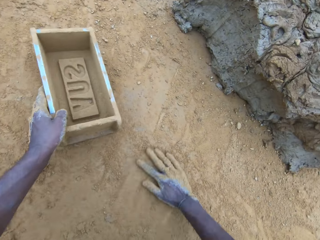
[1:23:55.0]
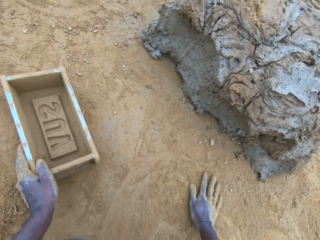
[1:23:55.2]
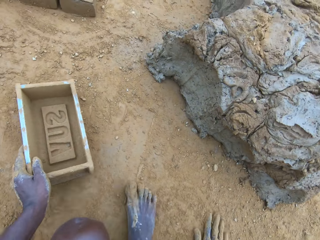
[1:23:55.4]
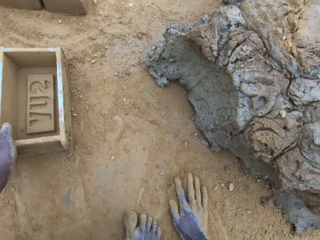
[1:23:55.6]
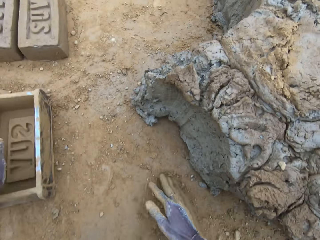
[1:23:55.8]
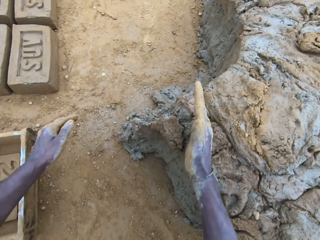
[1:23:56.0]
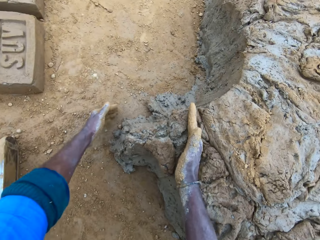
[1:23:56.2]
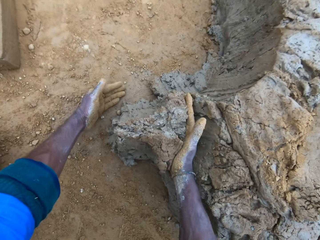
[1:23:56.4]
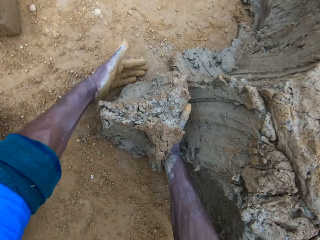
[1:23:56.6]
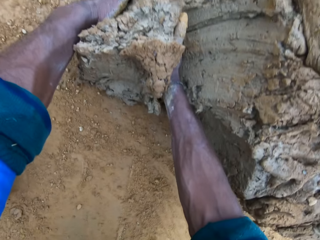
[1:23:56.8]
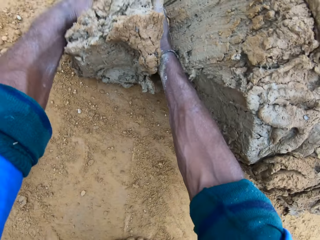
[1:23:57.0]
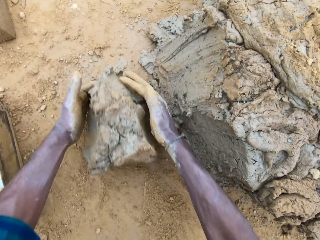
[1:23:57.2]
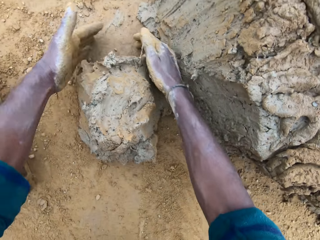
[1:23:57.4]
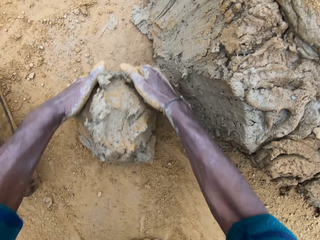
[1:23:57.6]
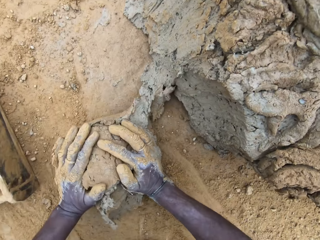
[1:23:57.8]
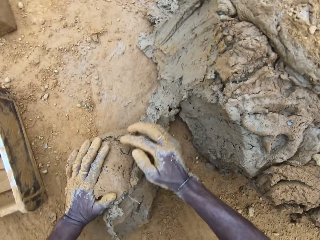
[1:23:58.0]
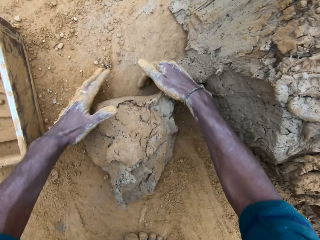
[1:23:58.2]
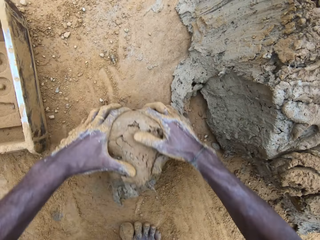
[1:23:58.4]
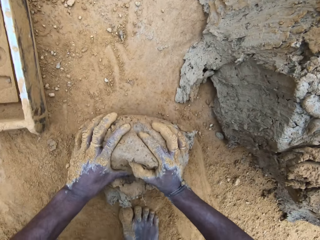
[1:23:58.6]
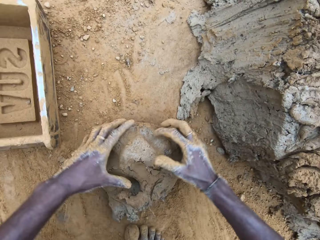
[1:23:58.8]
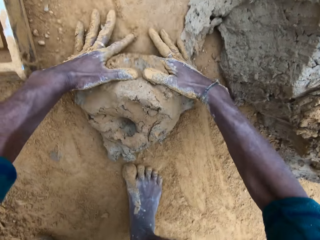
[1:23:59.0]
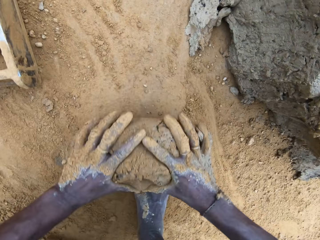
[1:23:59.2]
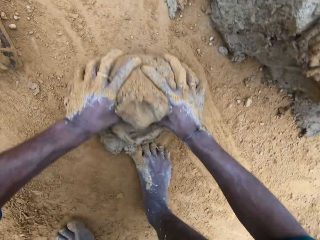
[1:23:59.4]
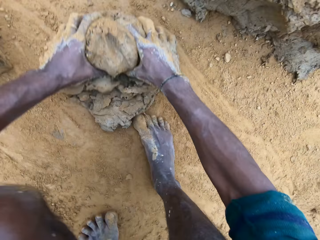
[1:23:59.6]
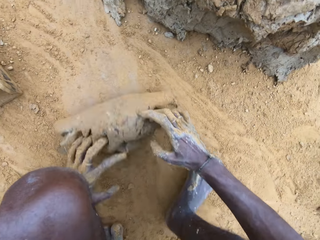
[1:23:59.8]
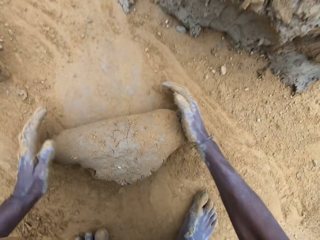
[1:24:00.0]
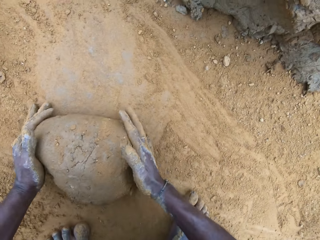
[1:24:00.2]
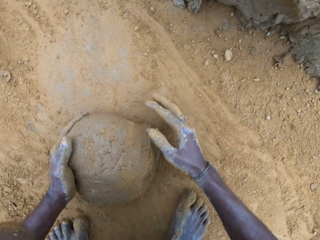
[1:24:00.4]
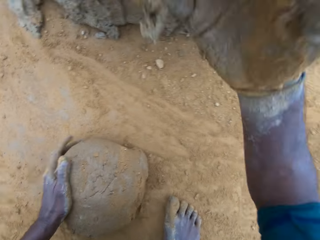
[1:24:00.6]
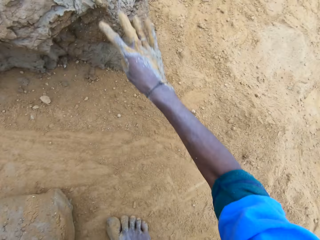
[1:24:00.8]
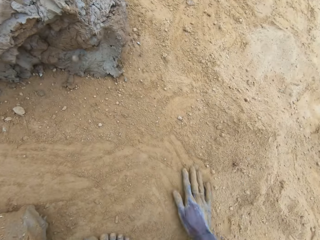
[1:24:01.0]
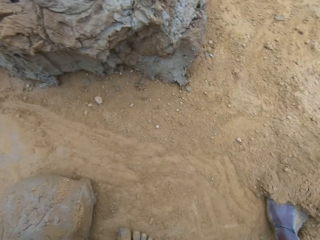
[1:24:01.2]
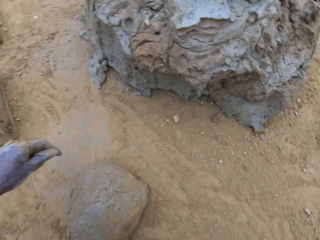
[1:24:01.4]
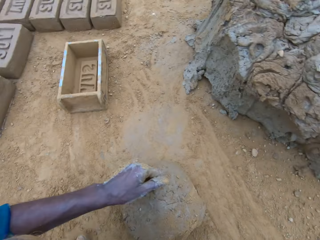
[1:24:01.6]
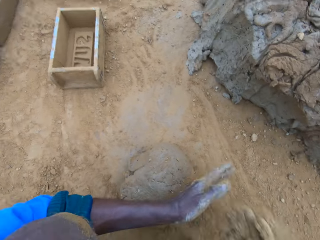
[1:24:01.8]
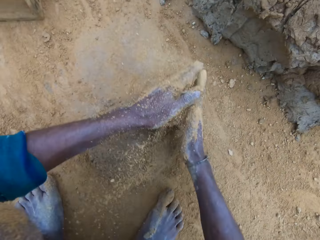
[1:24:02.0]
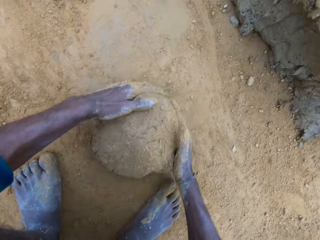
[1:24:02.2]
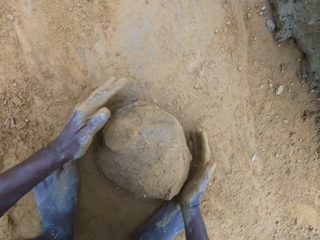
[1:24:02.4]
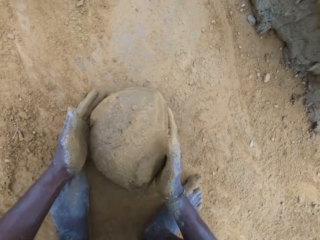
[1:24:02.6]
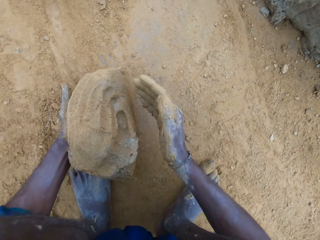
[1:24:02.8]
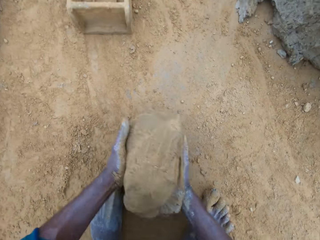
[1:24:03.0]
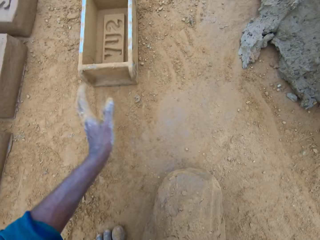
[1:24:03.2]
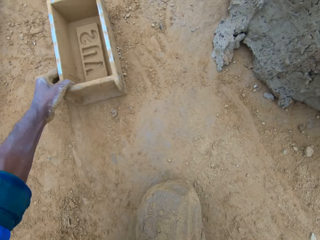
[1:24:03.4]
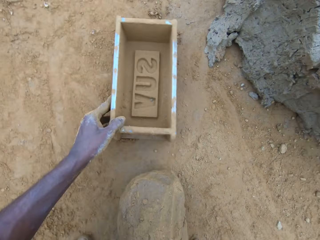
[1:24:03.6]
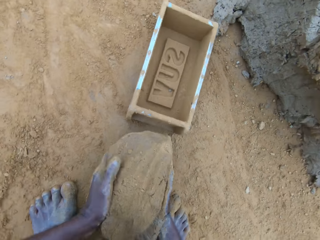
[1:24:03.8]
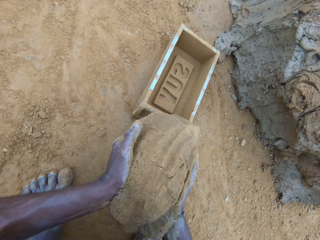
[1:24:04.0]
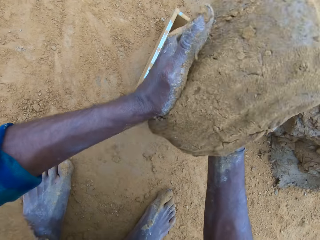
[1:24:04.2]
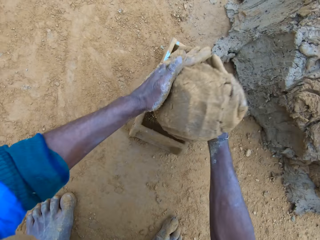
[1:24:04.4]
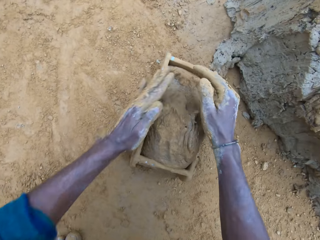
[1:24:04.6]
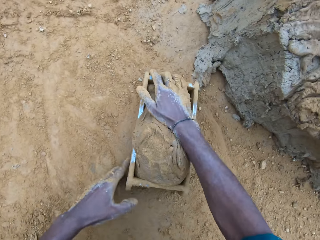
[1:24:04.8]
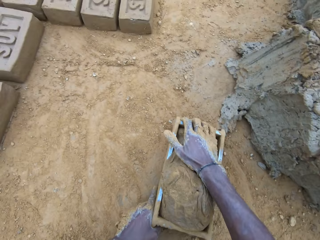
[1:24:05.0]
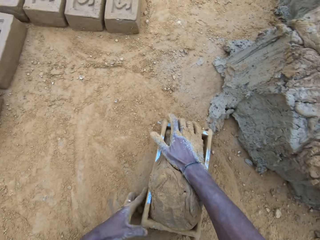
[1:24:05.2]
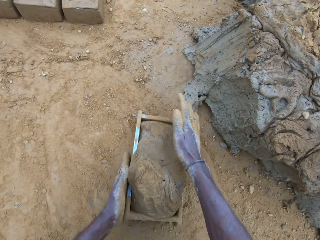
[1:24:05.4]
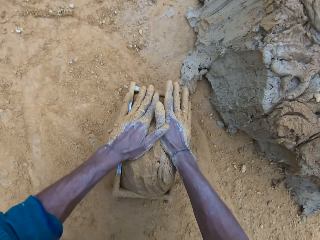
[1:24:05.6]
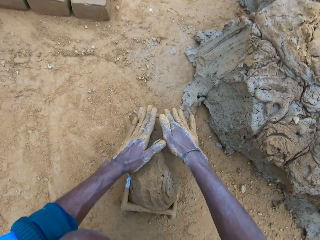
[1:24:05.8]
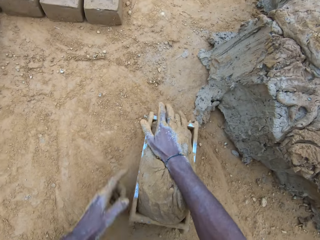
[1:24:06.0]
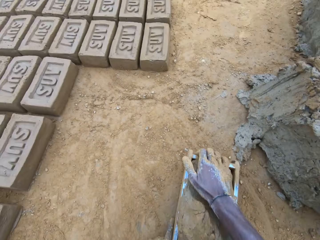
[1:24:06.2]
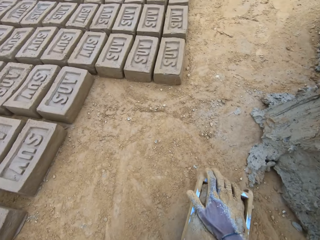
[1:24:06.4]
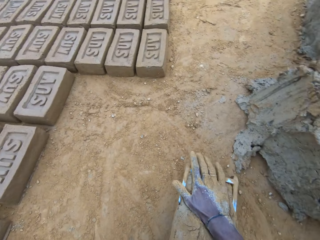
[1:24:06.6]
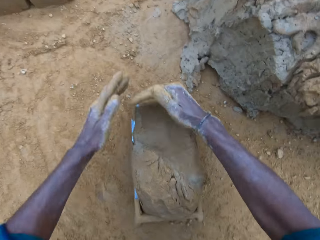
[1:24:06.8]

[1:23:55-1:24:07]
The camera wearer rubs his hands on the ground. He spreads the soil. He cuts wet clay from the heap of wet clay with his hand. He takes the mud. He rolls the wet clay on the ground. He moulds the mud. He throws the wet clay on the heap of clay on the ground. He pours sand on the wet clay on the ground. He picks up the wet clay on the ground. He moves the brick mold closer. He puts the wet clay in the brick mold. He adjusts the brick mold.

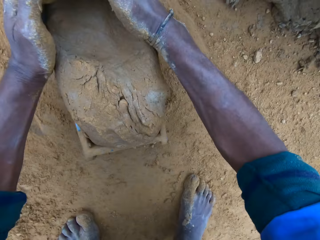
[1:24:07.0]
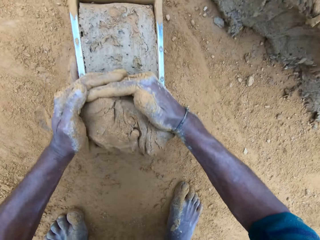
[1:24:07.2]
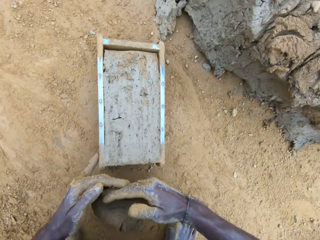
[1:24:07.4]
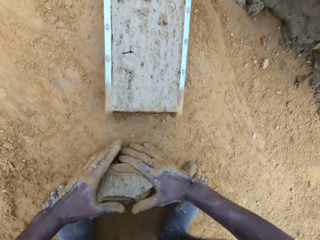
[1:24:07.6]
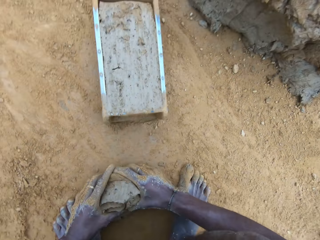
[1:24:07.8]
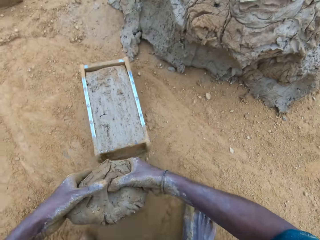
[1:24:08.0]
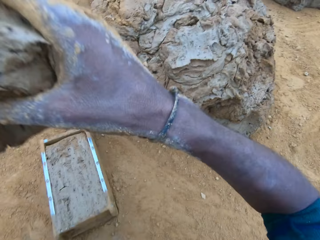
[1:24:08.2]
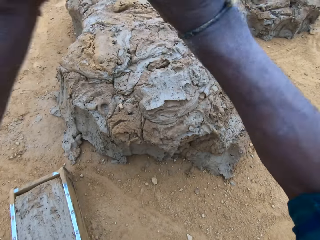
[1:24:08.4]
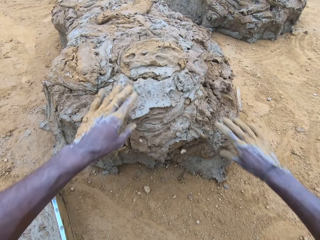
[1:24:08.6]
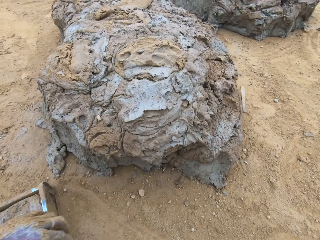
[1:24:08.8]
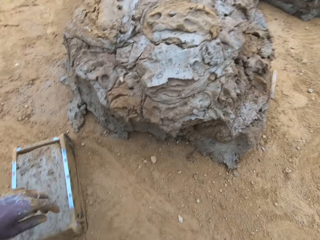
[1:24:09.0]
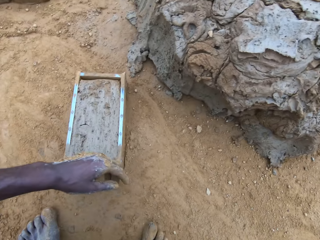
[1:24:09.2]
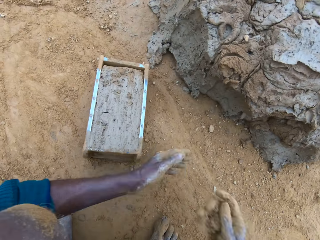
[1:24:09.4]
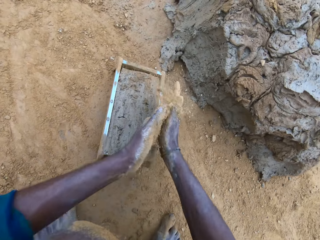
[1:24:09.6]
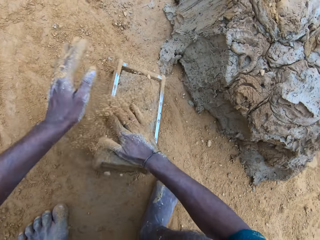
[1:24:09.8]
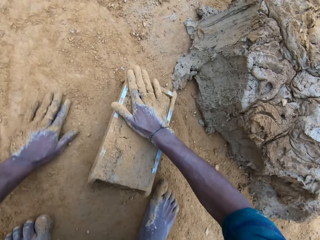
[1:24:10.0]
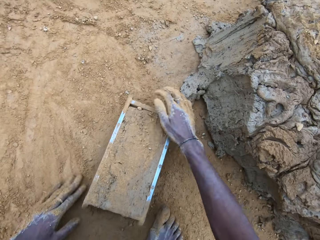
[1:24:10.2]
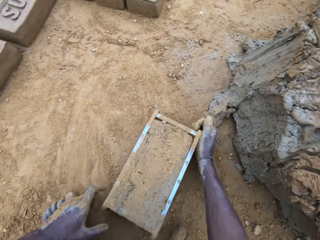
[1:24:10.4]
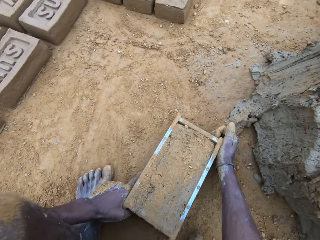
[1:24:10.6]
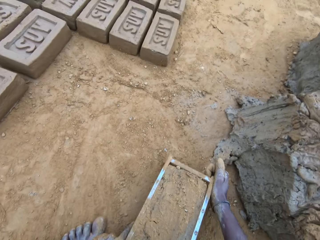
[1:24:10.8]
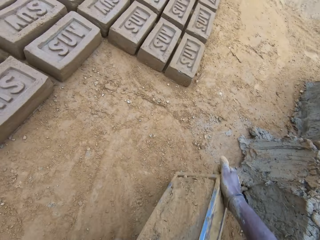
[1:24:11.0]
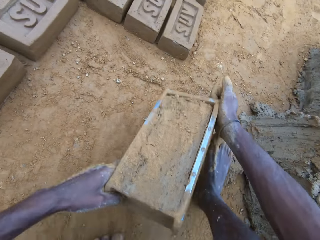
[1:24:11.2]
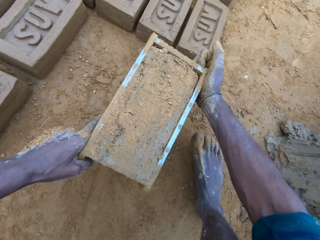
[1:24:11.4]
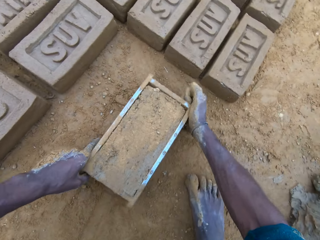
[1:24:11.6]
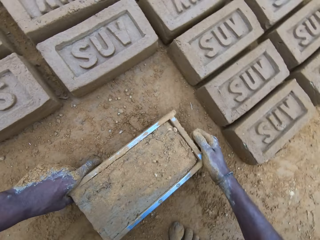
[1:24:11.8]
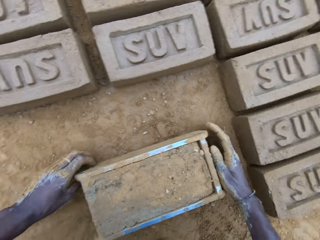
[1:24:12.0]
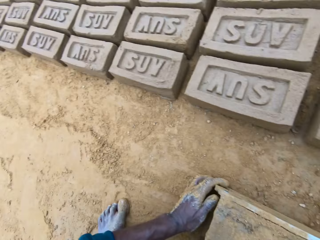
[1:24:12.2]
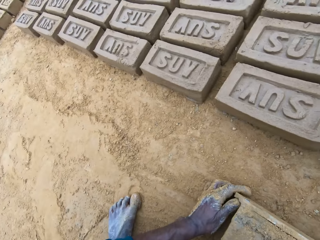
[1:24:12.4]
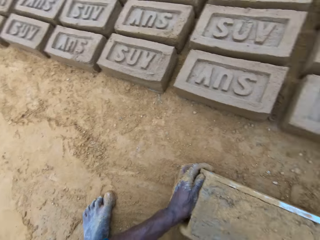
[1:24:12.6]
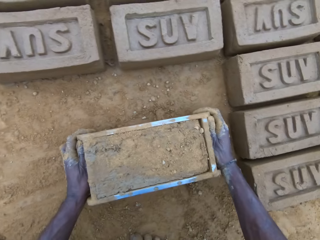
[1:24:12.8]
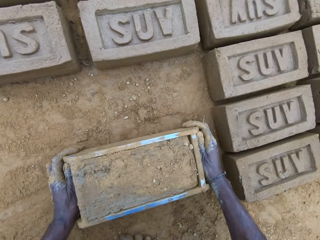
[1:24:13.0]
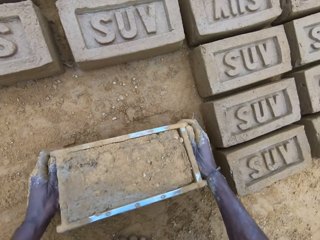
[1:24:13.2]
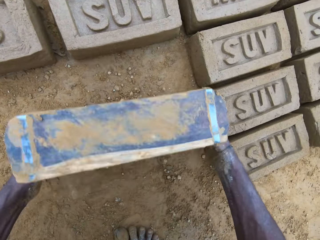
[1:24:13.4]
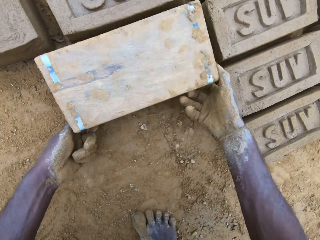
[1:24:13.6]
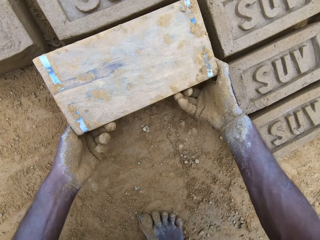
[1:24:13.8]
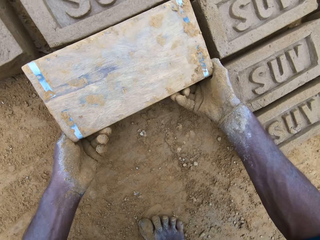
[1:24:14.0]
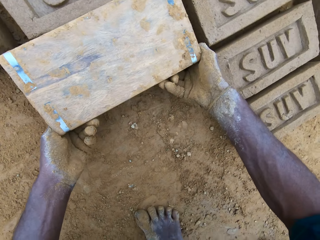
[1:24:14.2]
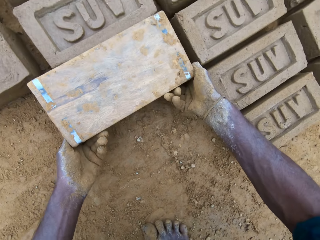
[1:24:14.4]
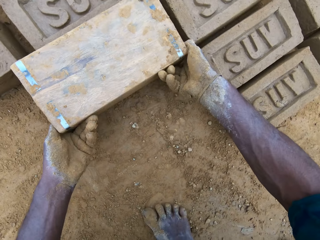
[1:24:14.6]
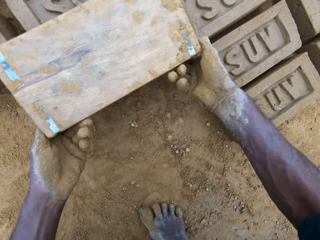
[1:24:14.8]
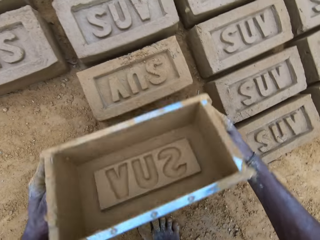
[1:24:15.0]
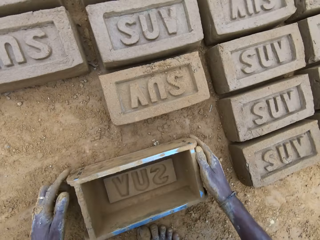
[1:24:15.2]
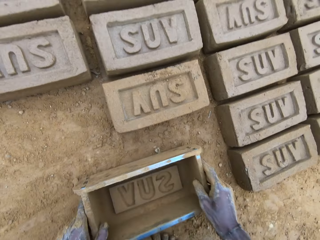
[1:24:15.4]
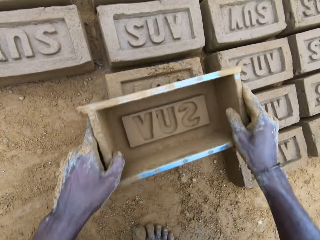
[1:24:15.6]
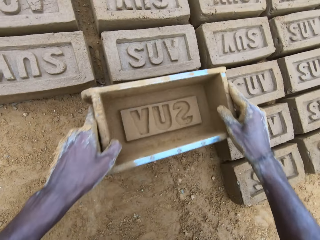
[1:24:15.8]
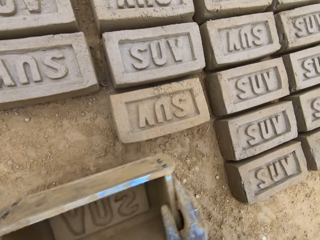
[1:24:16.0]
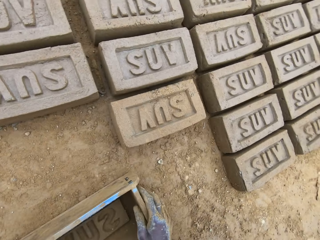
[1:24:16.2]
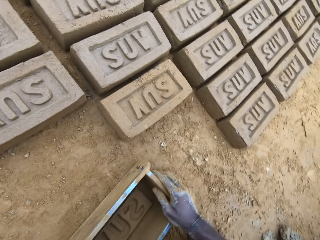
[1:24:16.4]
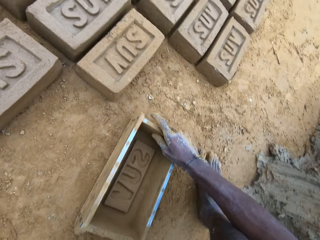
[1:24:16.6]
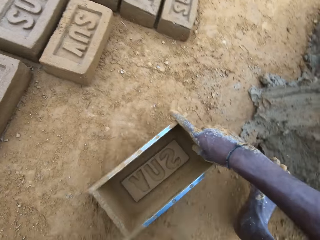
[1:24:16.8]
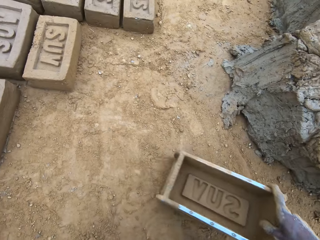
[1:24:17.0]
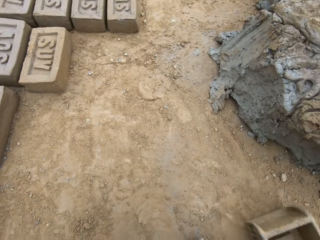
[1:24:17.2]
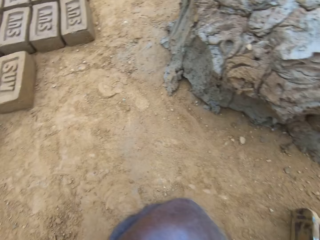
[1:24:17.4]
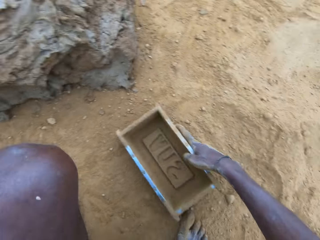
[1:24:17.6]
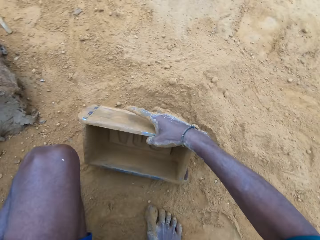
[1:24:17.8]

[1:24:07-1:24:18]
The camera wearer removes the excess wet clay in the brick mold. They pick up the excess wet clay on the ground and throw the excess wet clay on the heap of wet clay. They pour sand on the wet clay in the brick mold. They move the brick mold. They turn over the wet clay in the brick mold on the ground. They put down the brick. They remove the brick mold. They hit the brick with the brick mold.
